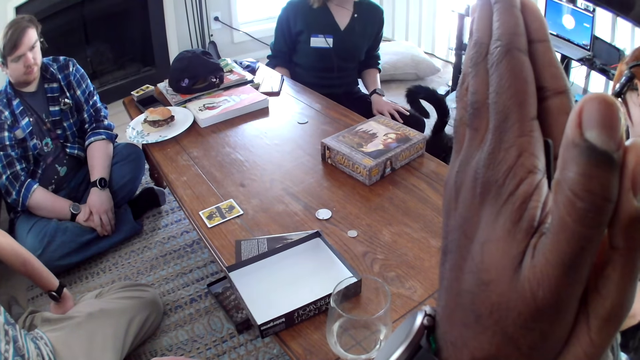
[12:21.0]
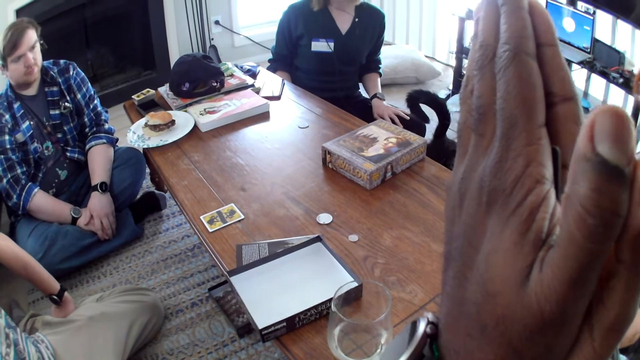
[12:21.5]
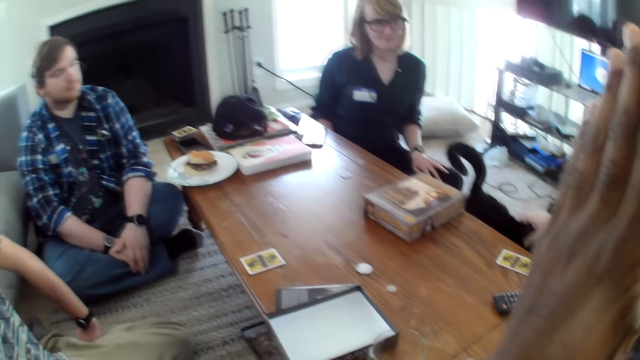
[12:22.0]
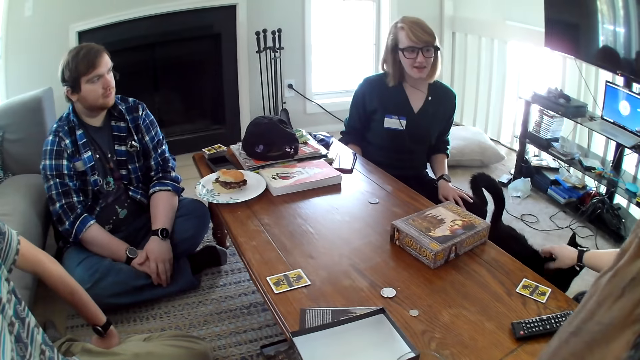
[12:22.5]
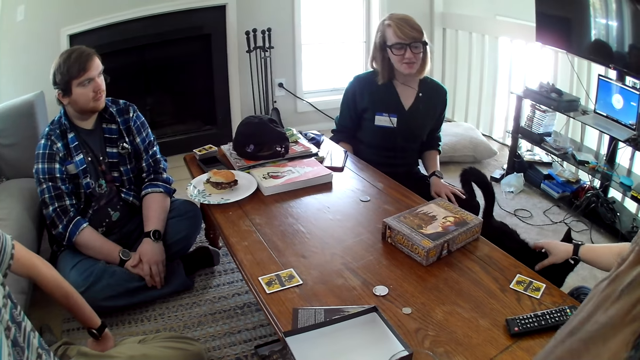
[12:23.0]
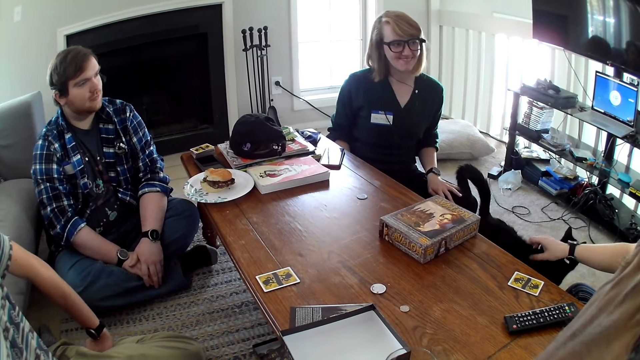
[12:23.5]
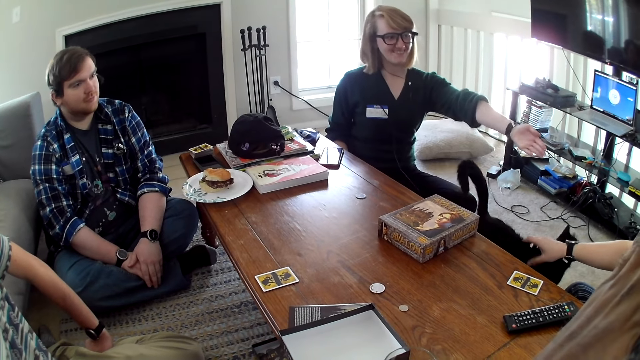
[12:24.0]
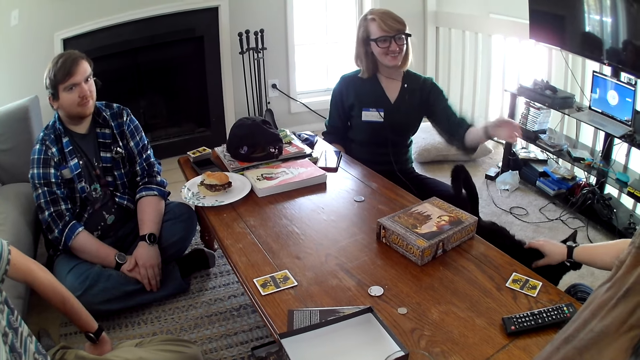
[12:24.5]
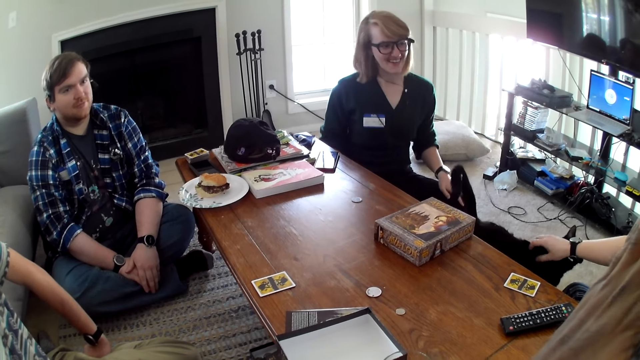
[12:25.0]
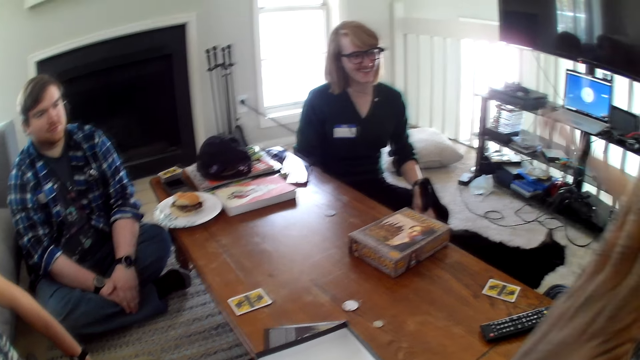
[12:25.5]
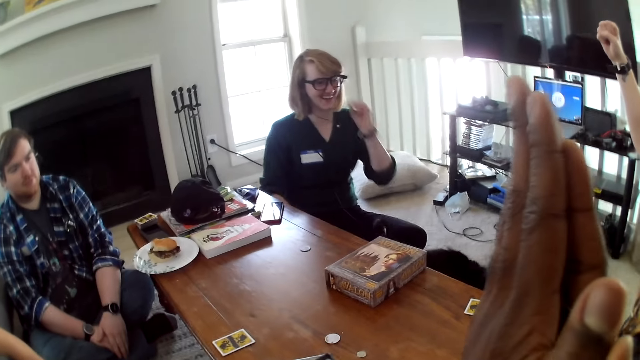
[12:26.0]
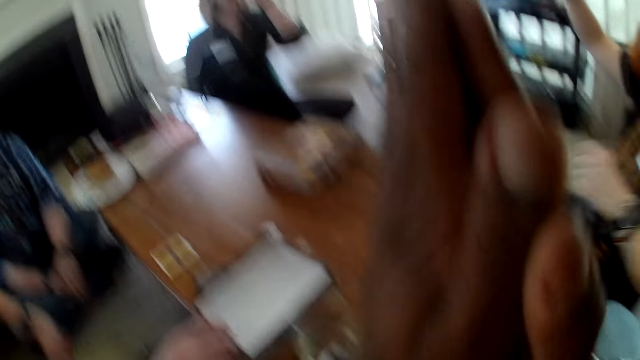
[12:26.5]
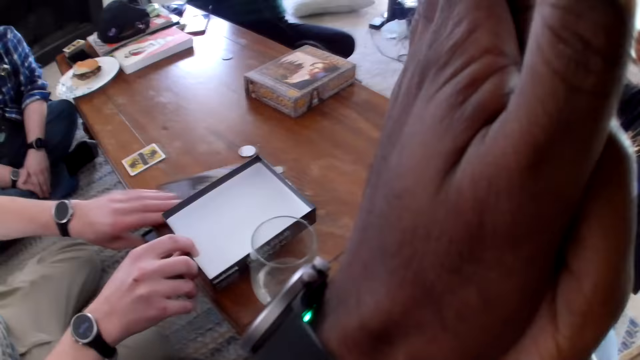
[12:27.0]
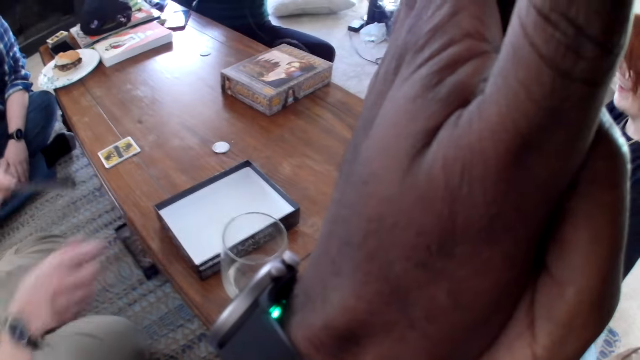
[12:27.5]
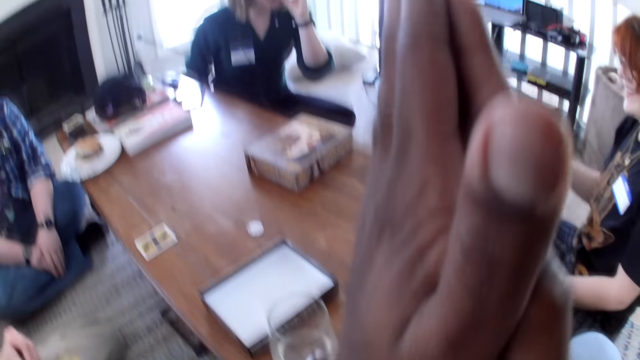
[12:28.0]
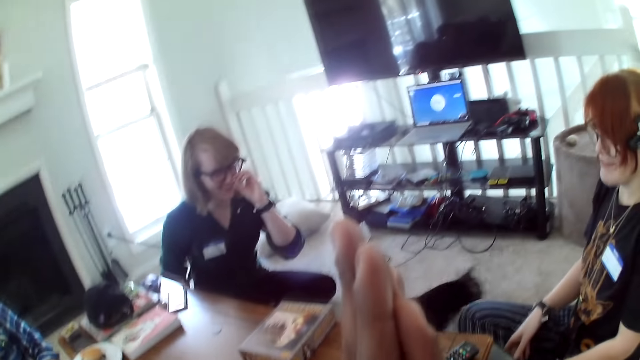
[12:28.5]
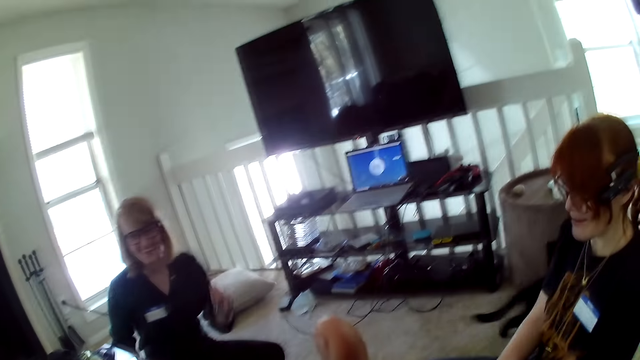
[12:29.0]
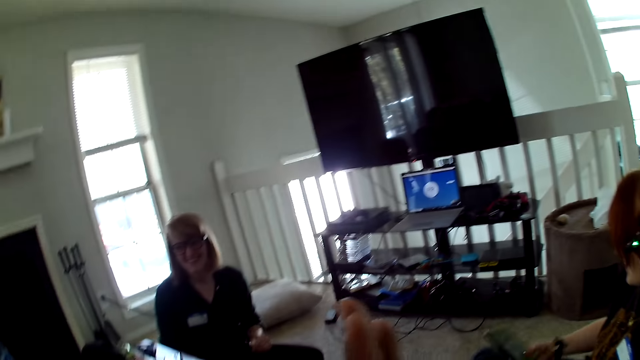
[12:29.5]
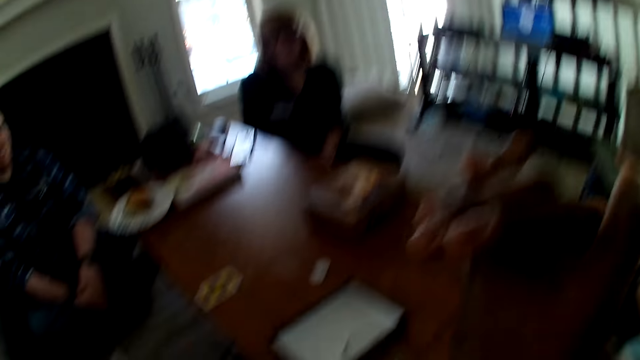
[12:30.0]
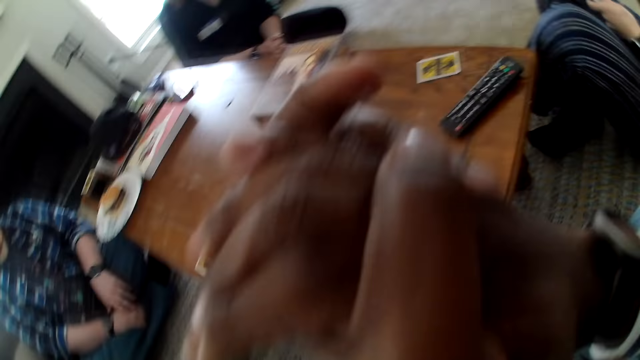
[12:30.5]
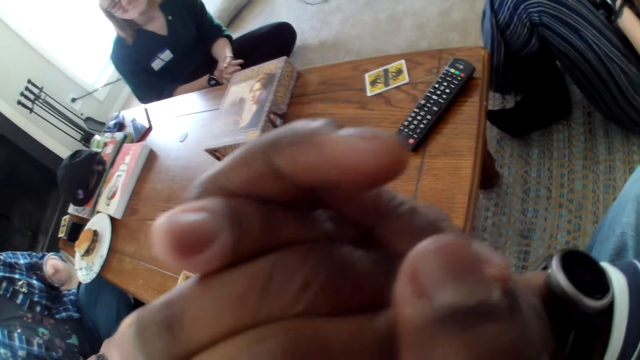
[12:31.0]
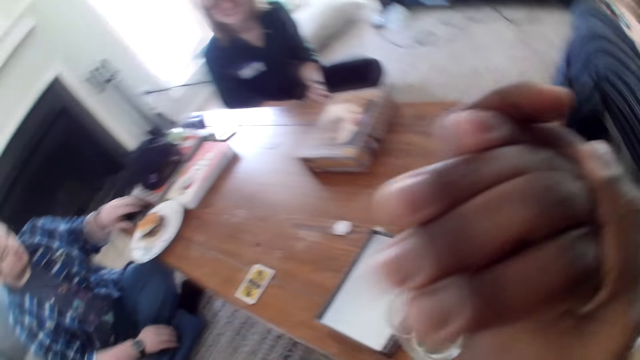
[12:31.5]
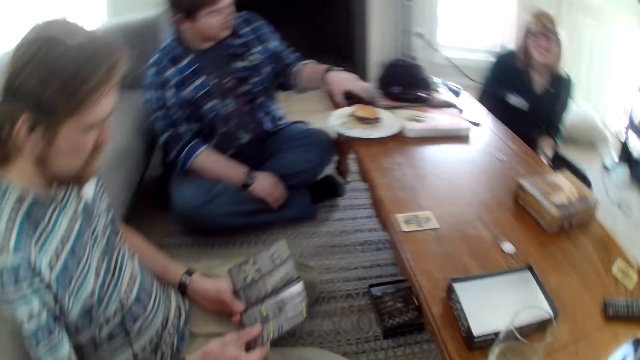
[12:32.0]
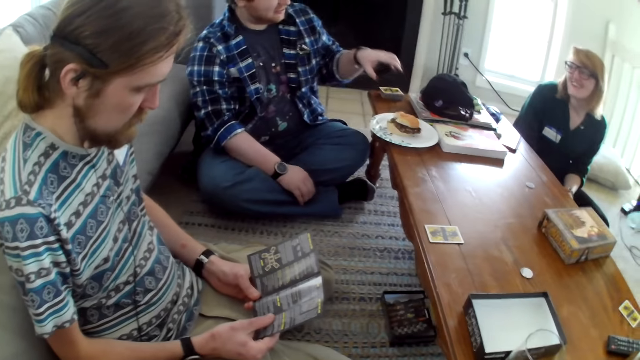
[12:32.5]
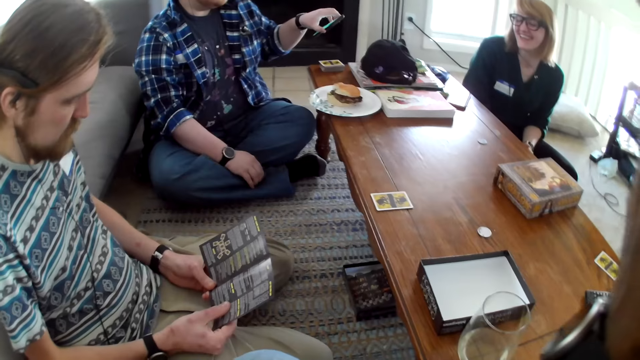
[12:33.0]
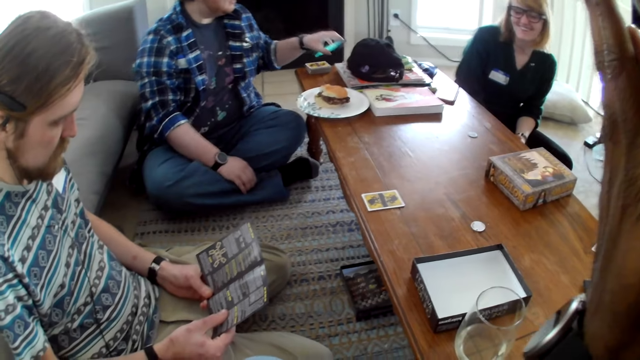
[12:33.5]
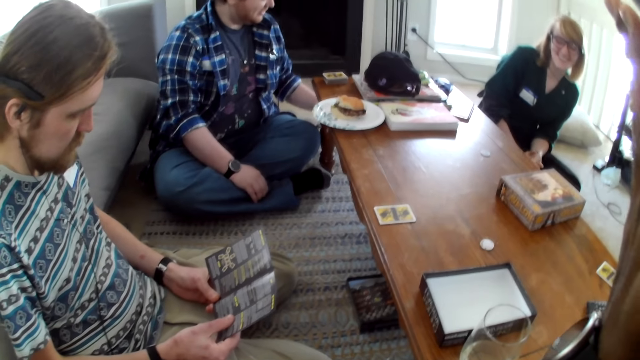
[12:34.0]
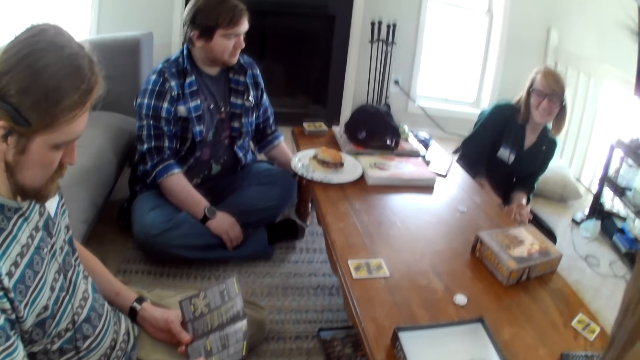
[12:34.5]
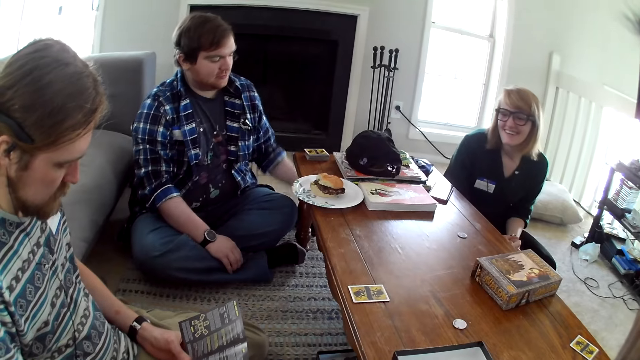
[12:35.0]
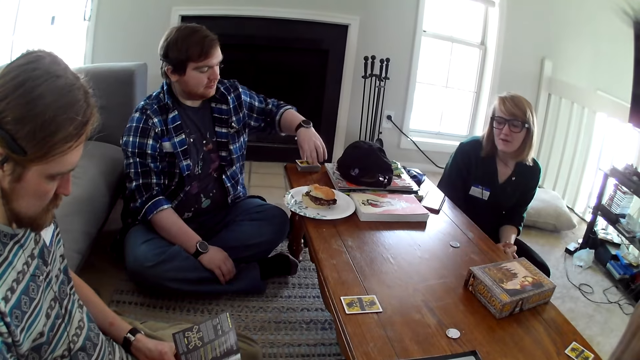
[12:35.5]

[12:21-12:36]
A woman massages the cat. A woman converses with another woman. A man picks up the card on the table. The camera wearer looks at the cat. They converse with the team. They hold hands together. The man reads the paper. The man holds a brochure. A woman converses.

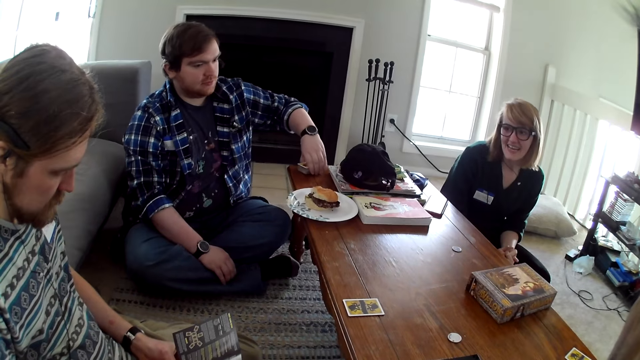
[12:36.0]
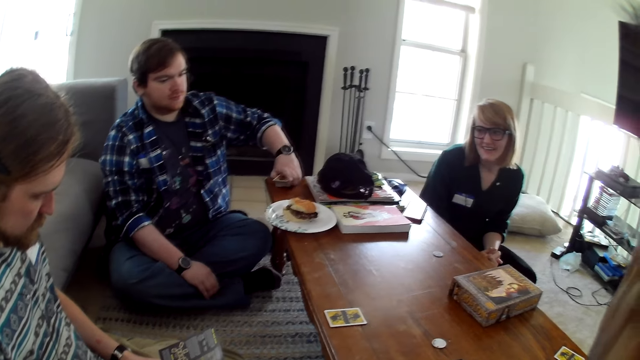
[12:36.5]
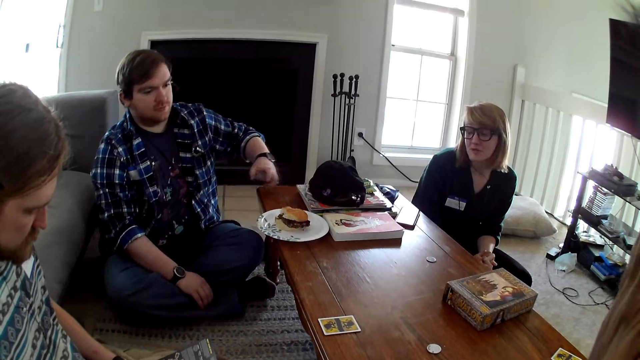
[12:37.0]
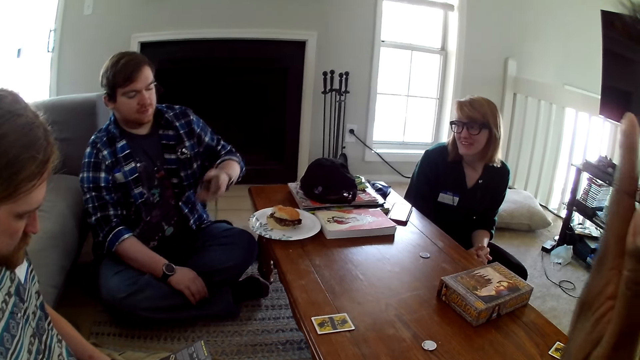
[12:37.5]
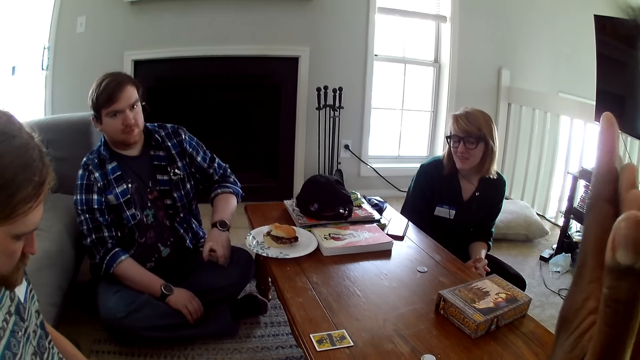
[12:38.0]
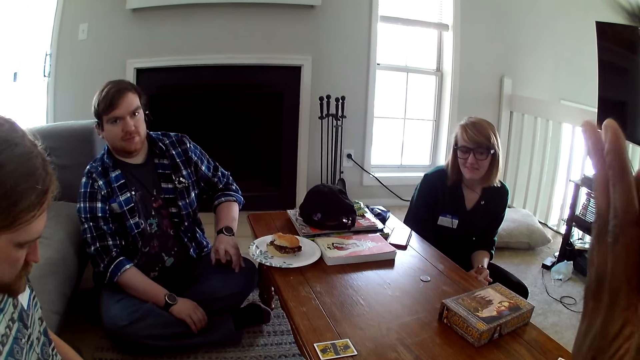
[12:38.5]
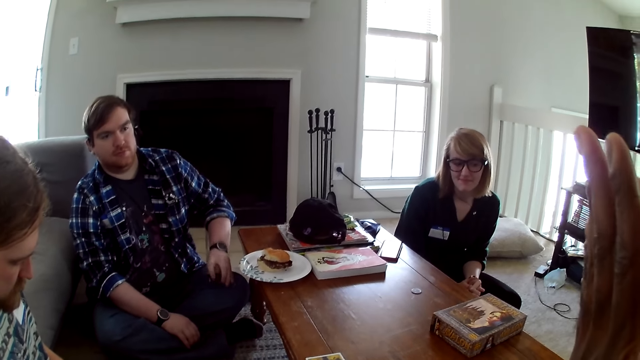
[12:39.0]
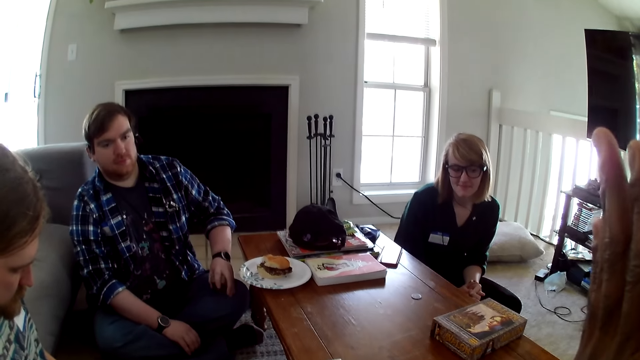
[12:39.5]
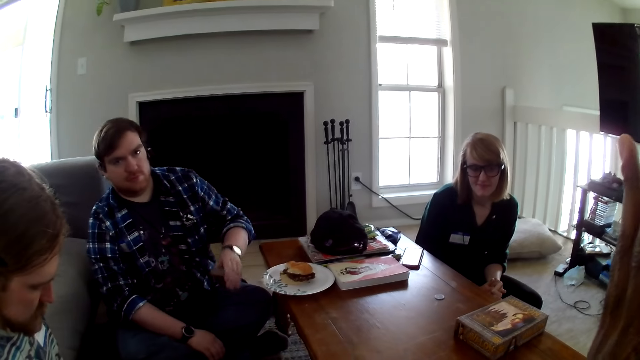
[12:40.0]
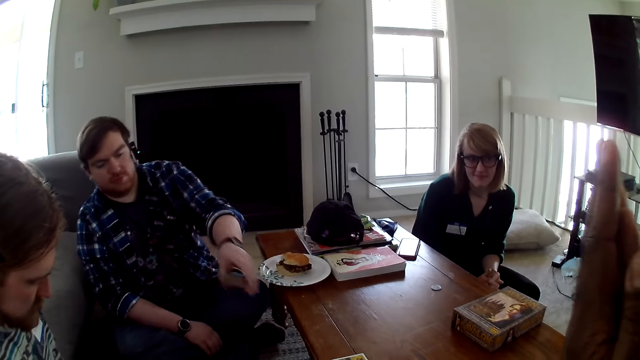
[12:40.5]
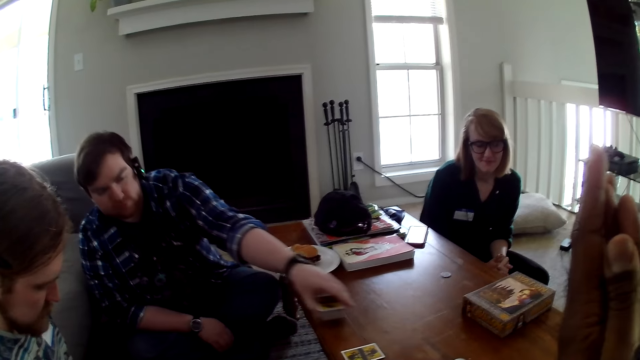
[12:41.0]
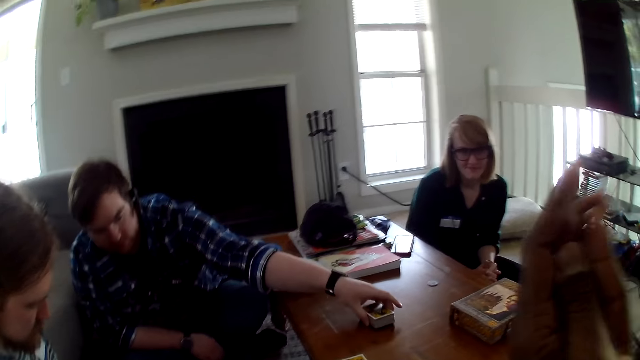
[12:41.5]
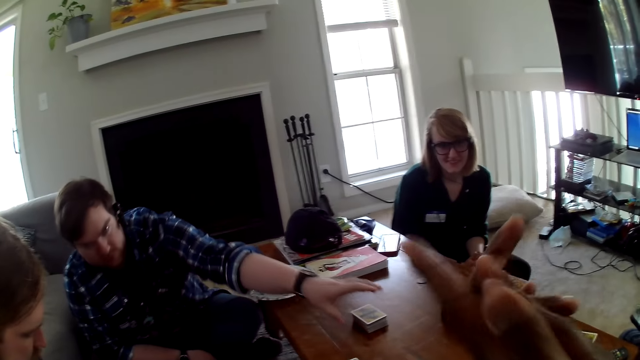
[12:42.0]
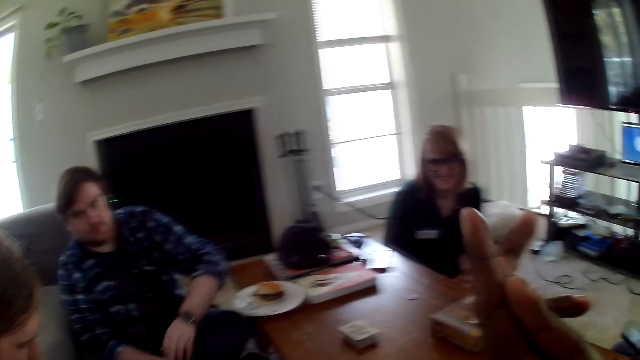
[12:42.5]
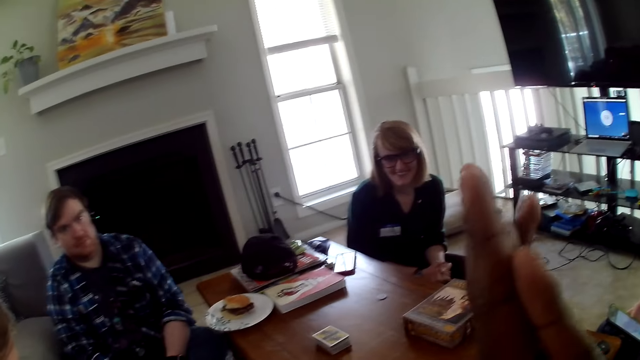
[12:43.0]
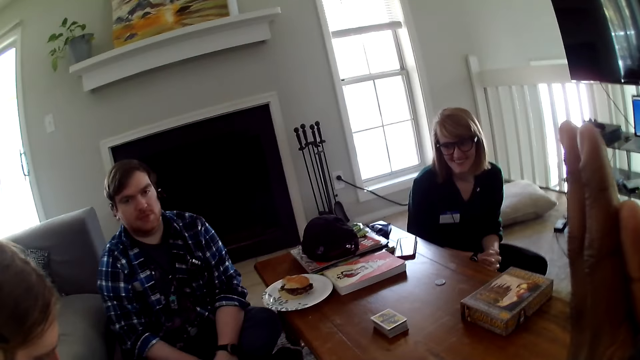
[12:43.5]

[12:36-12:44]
A man picks the cards from the table. A woman converses with the team. The man places the cards on the table.
